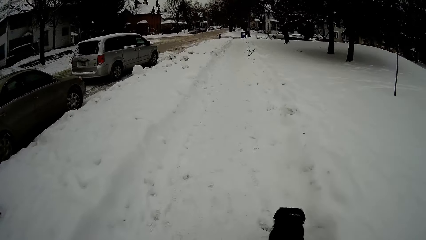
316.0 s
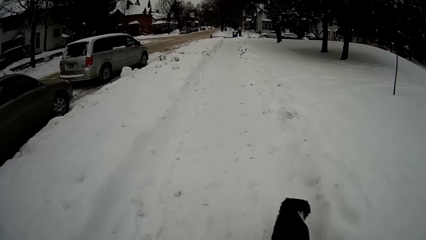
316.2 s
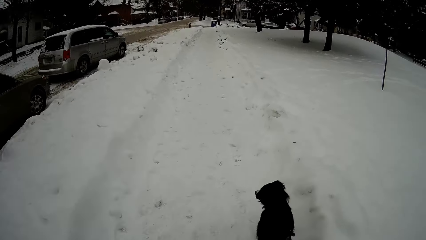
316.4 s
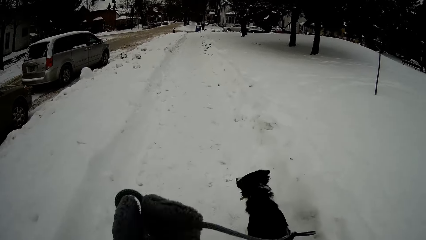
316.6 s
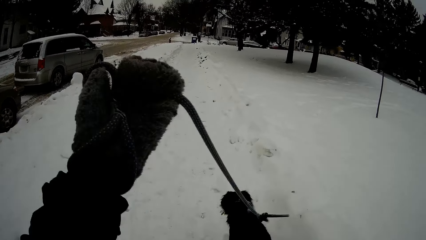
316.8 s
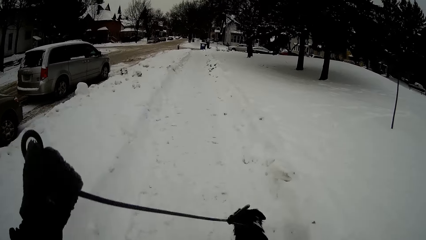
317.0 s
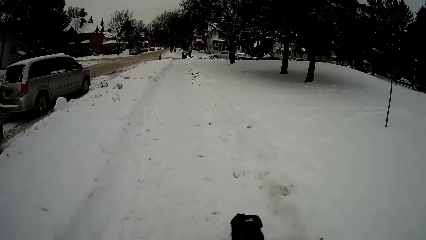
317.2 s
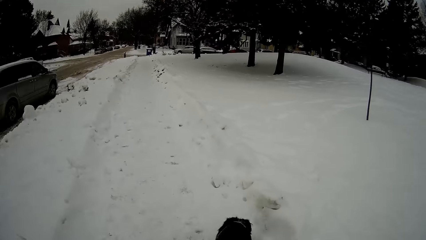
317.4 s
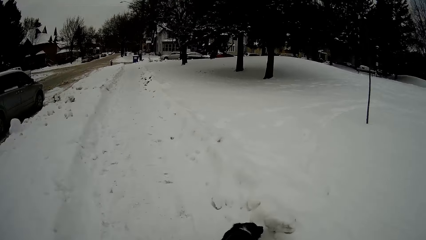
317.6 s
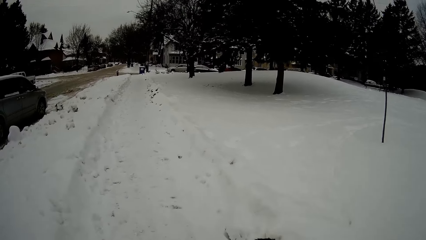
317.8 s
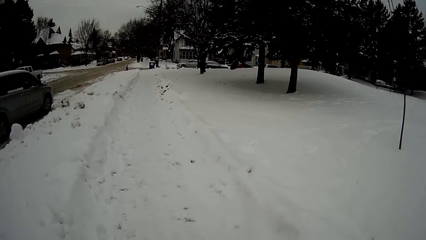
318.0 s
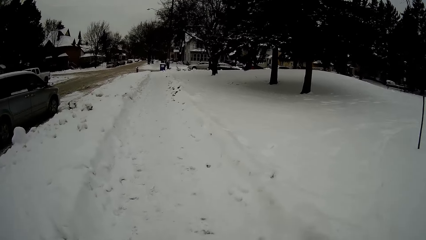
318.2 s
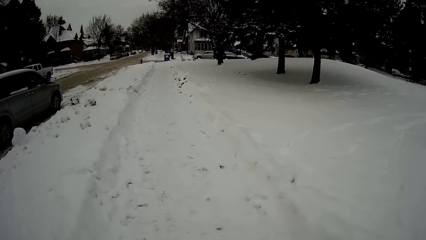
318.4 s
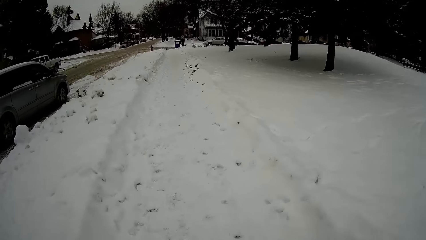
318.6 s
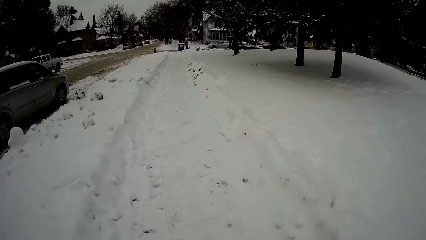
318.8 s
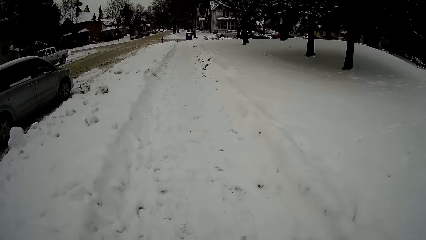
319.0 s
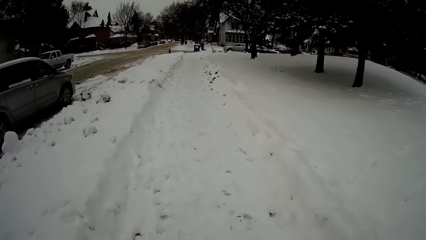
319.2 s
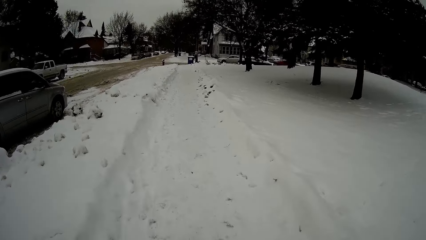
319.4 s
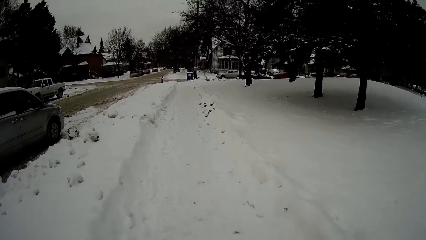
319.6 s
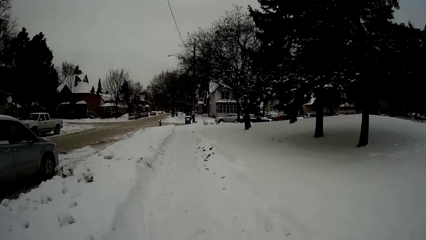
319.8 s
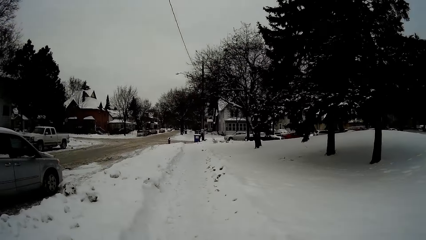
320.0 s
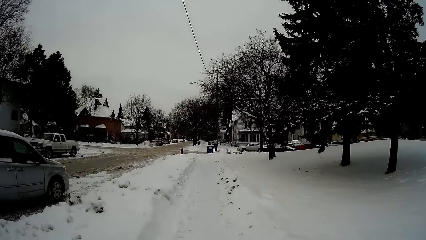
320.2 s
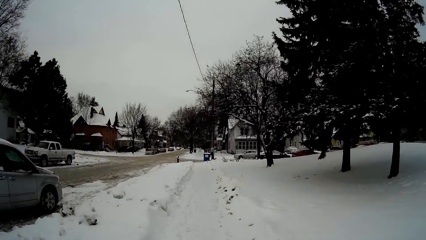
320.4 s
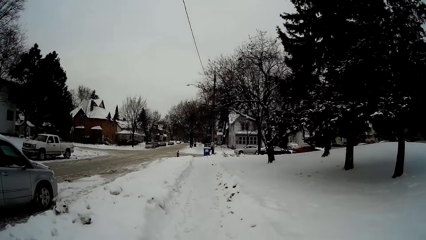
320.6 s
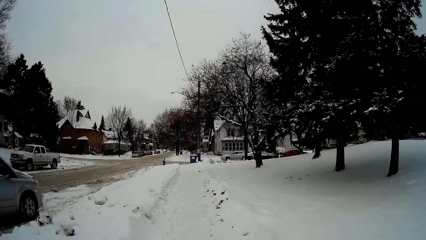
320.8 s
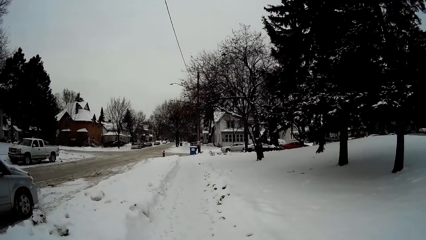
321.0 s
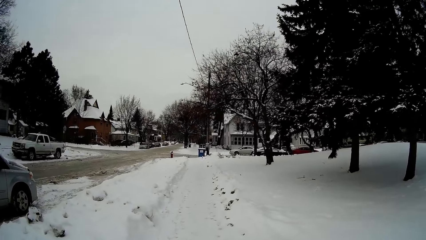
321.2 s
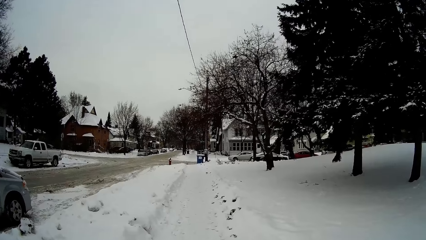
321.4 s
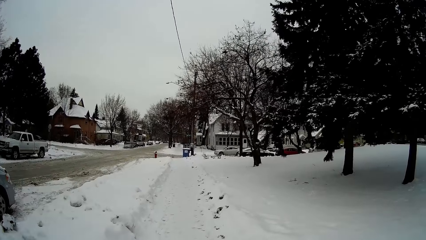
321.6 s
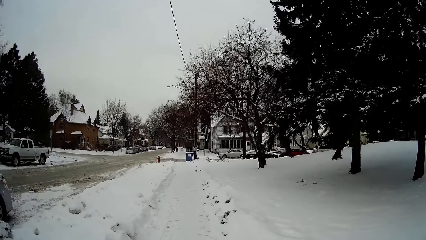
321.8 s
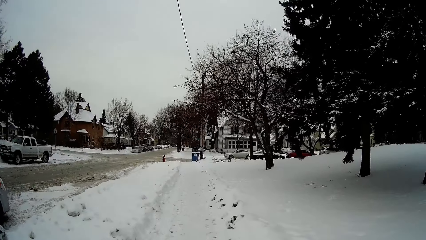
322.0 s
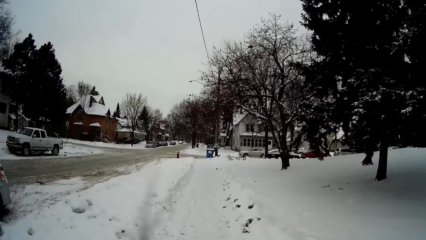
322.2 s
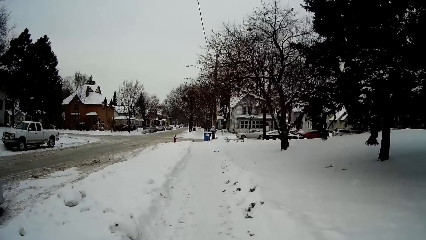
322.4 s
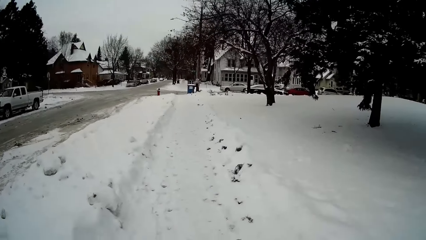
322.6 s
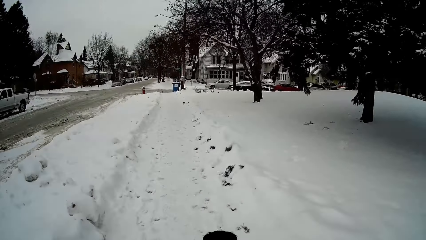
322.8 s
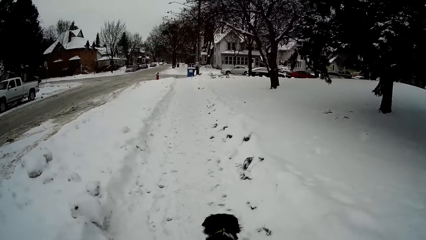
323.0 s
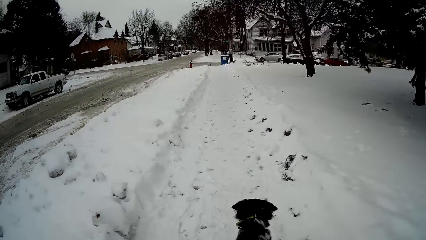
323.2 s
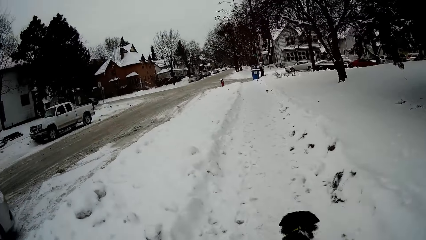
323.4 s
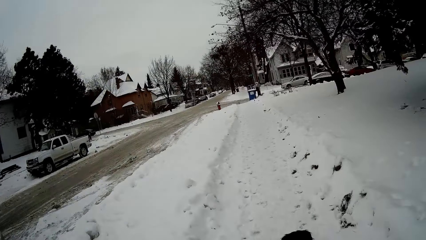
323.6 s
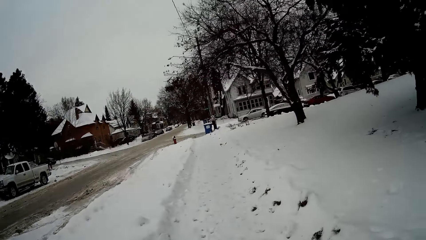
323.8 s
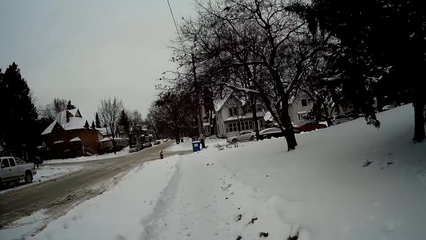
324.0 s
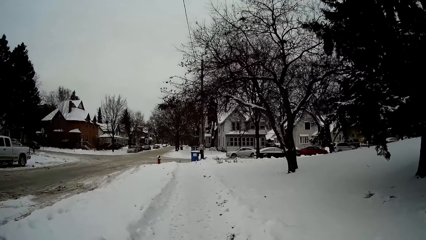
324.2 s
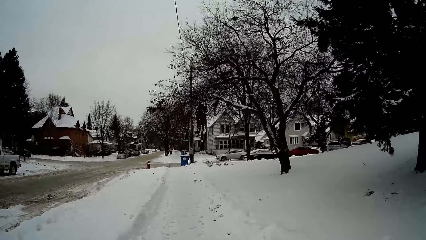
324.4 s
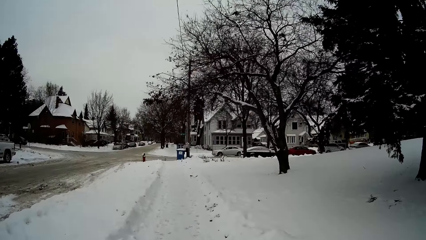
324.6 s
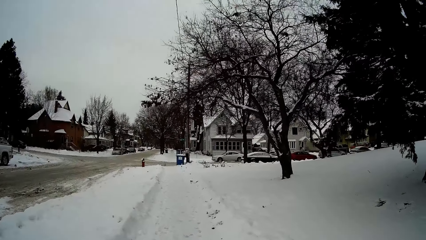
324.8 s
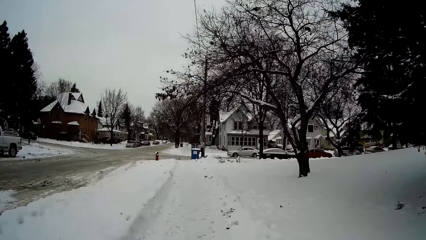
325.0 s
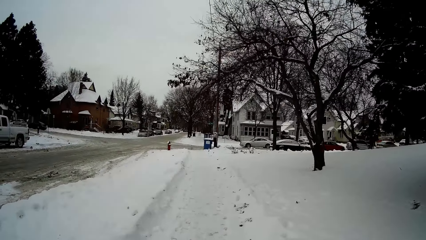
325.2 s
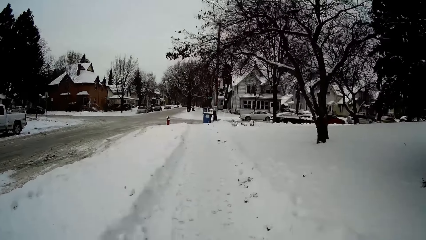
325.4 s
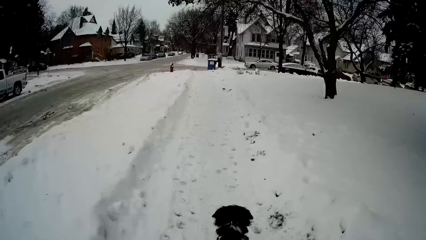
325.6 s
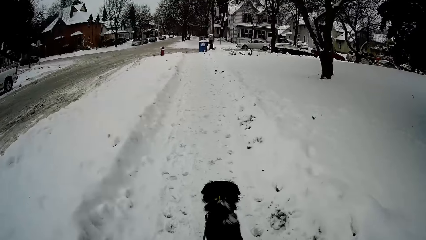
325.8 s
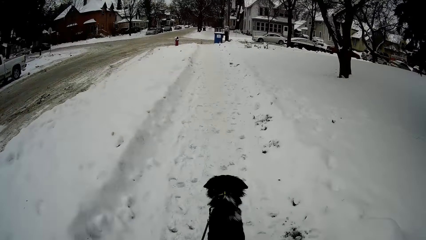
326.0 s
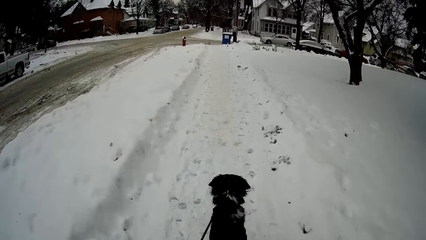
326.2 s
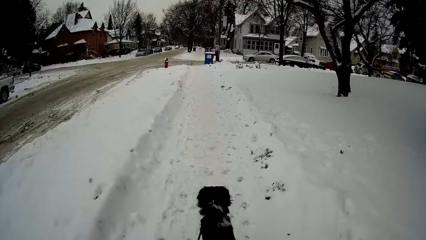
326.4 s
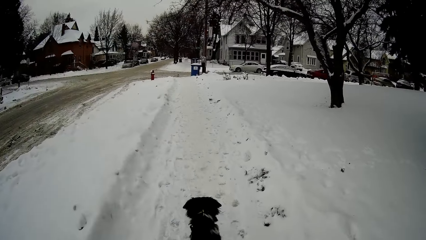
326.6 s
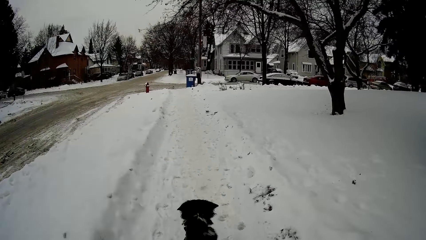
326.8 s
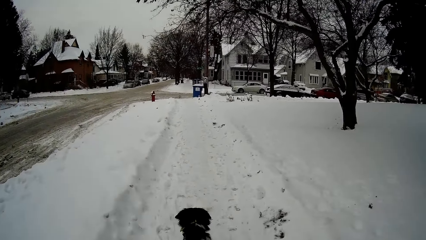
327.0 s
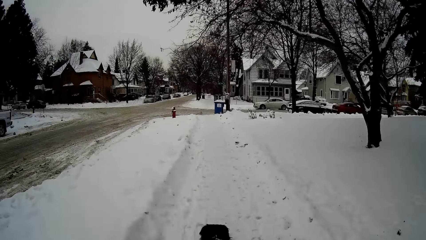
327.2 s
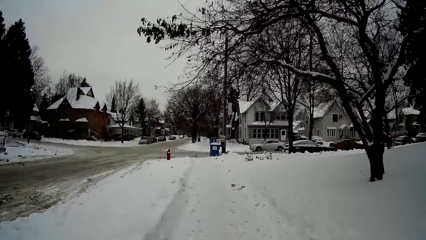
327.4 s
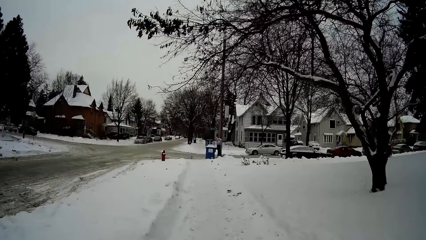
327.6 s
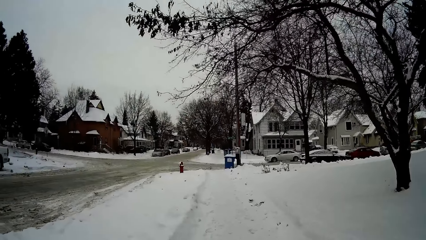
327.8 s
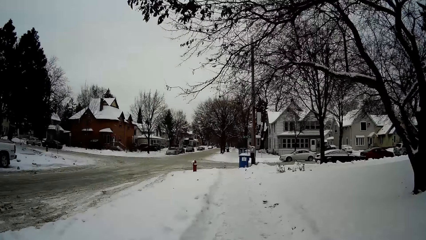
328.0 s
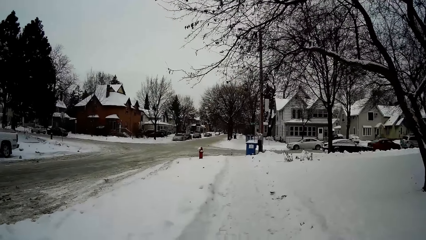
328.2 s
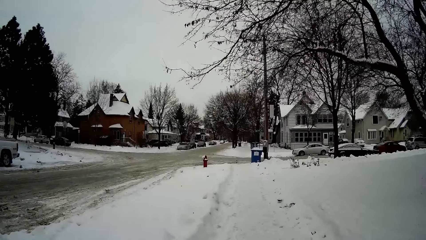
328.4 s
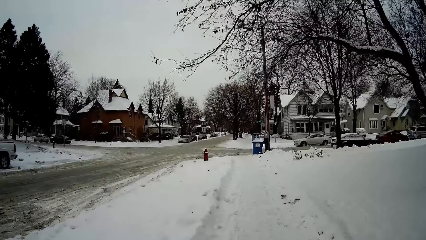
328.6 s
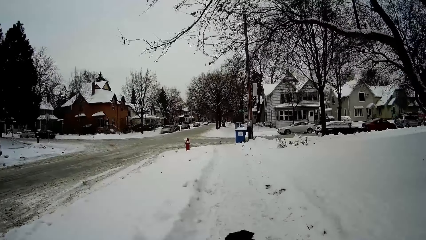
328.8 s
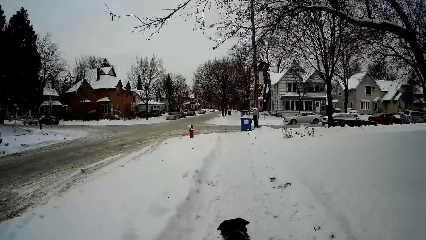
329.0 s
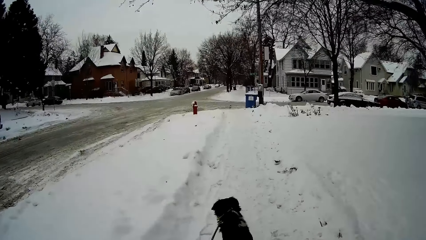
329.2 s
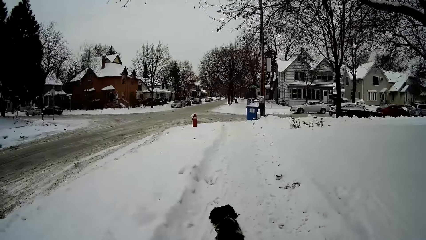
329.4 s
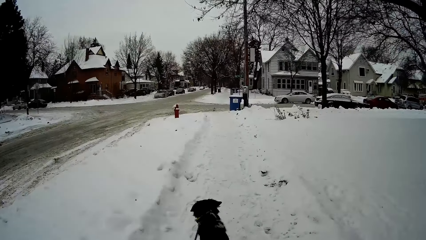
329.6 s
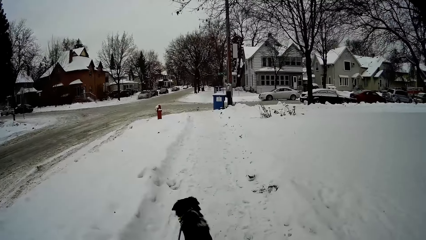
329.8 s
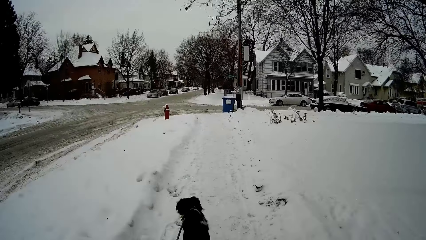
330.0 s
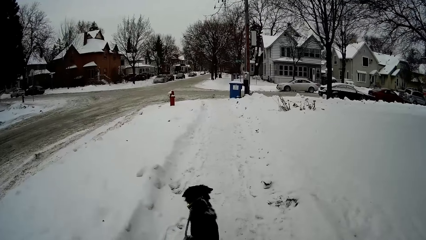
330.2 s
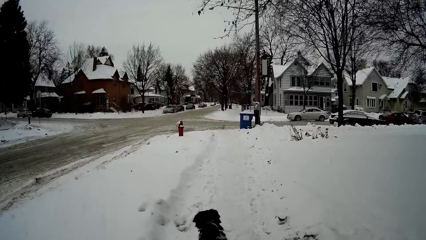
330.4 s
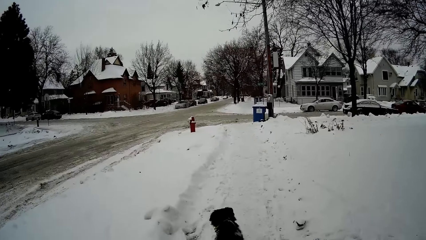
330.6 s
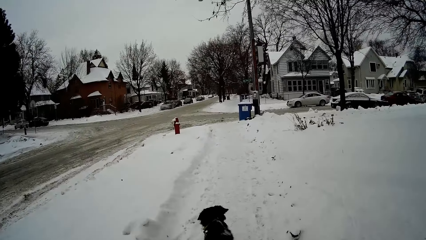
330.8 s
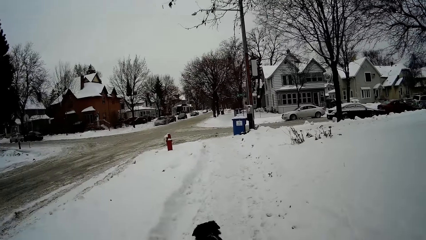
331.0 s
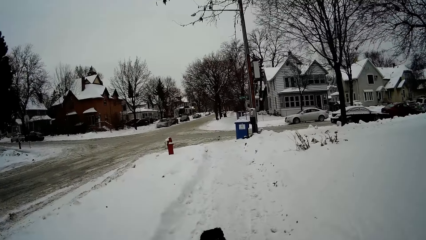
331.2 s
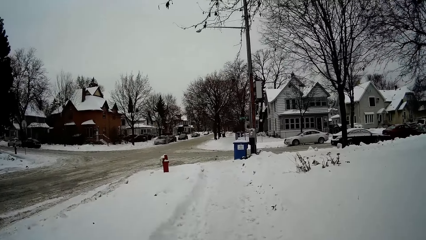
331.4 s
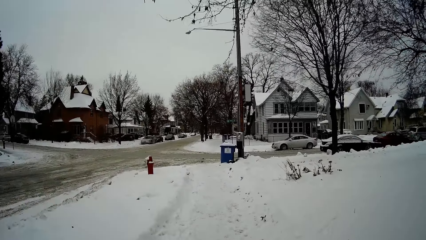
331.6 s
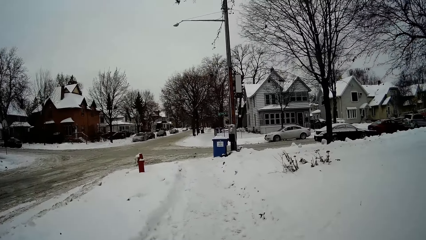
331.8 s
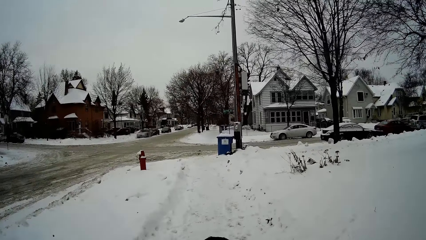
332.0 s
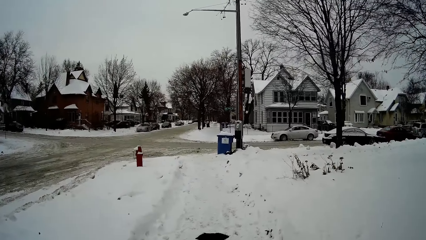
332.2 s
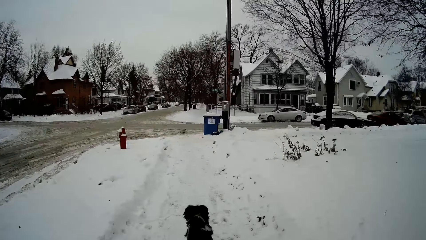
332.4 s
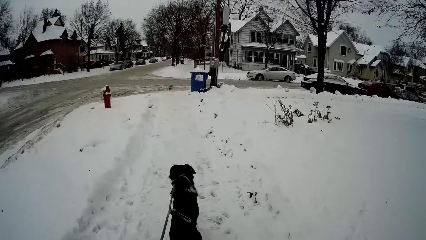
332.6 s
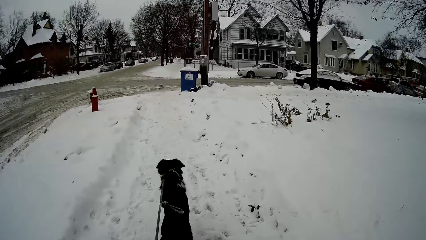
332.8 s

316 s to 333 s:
The camera wearer holds the rope.
